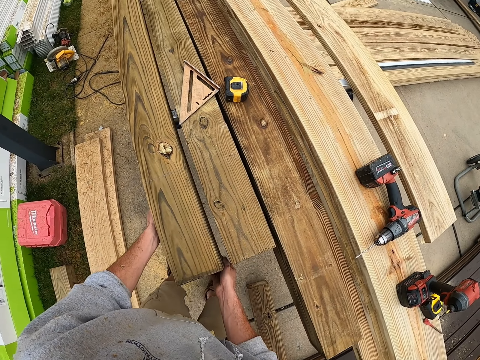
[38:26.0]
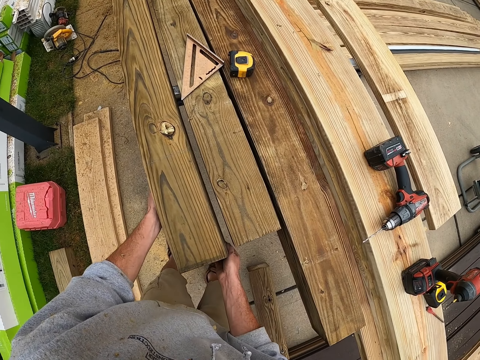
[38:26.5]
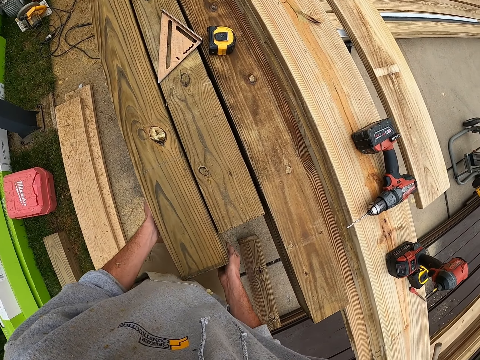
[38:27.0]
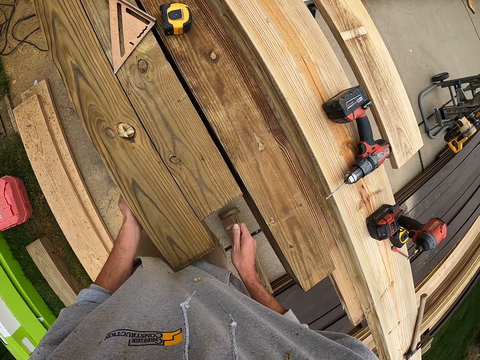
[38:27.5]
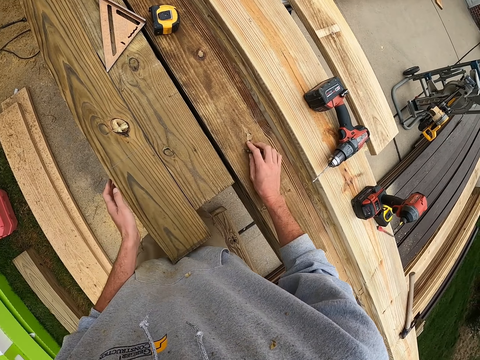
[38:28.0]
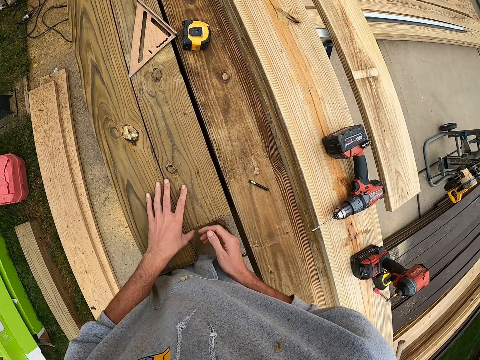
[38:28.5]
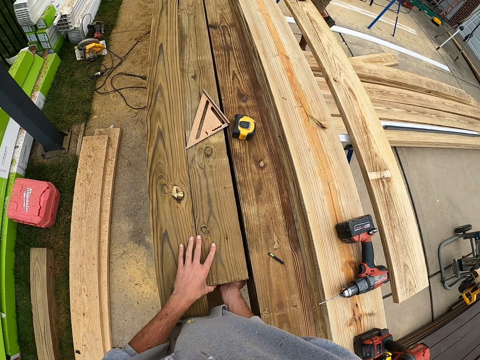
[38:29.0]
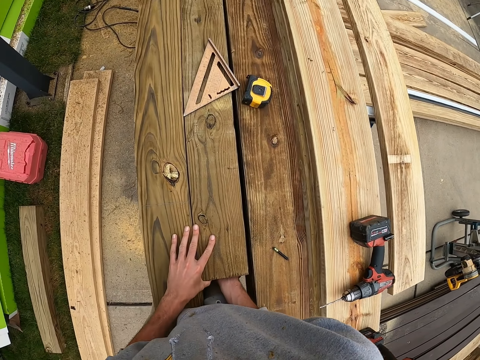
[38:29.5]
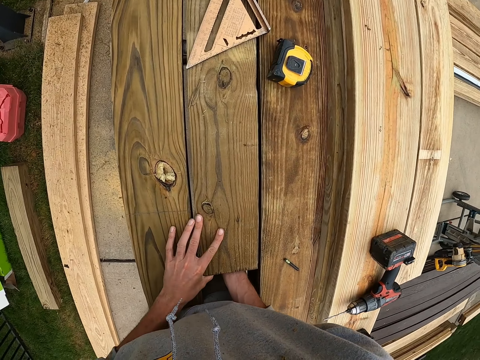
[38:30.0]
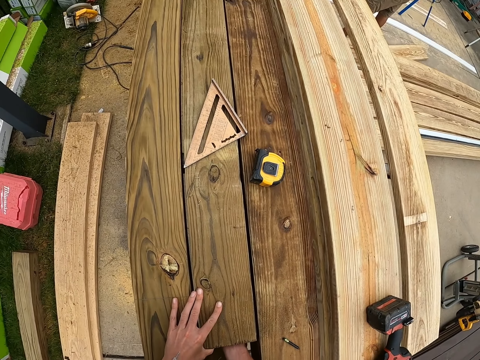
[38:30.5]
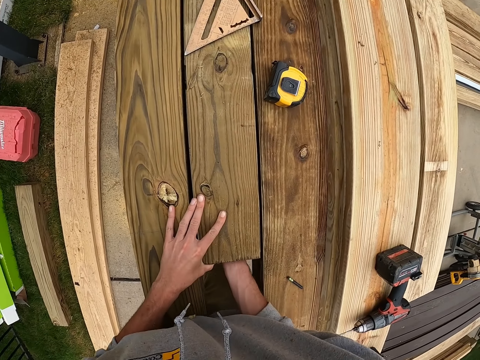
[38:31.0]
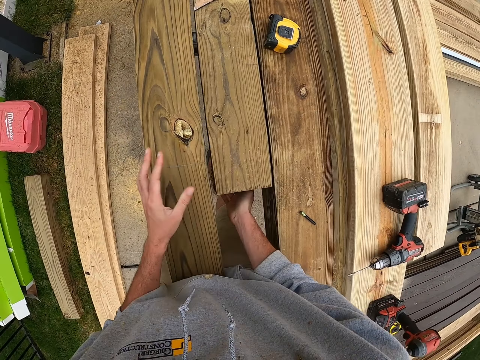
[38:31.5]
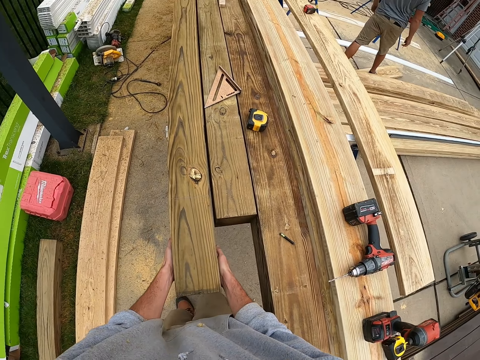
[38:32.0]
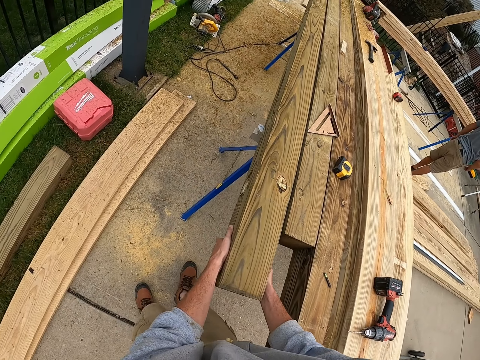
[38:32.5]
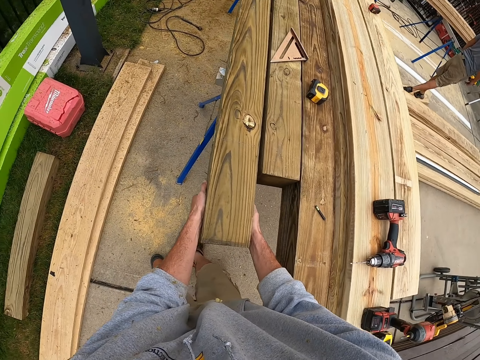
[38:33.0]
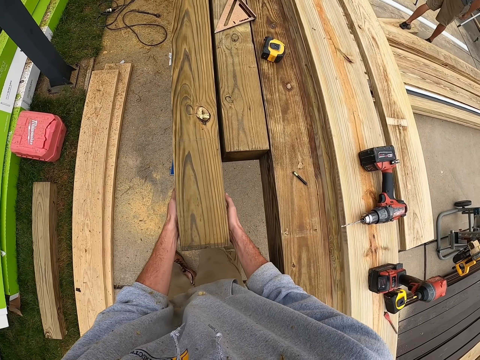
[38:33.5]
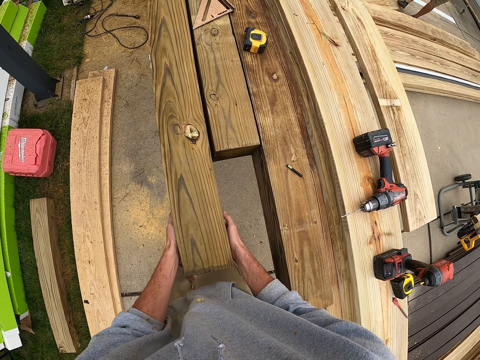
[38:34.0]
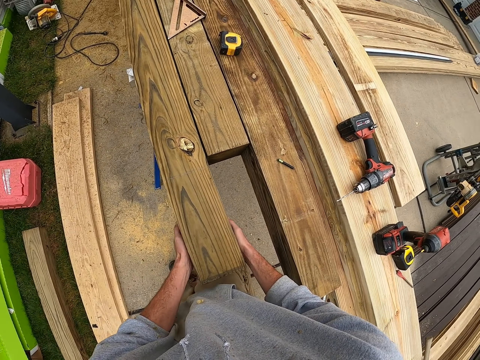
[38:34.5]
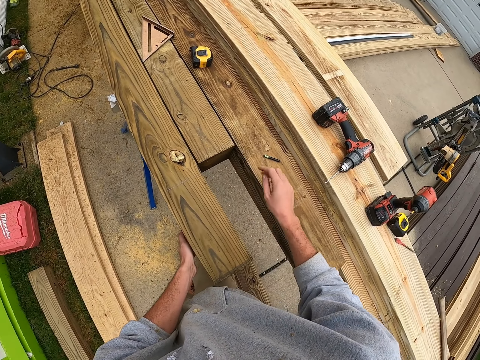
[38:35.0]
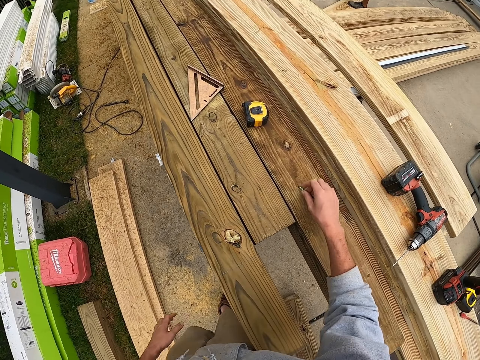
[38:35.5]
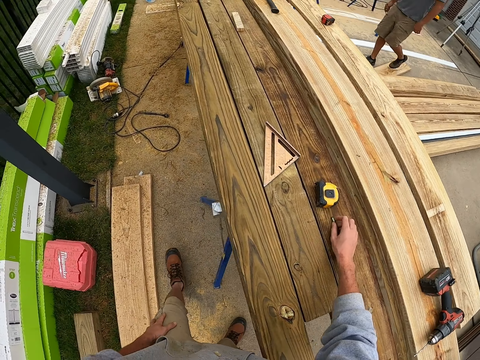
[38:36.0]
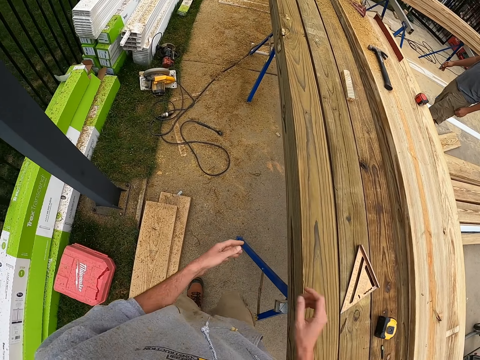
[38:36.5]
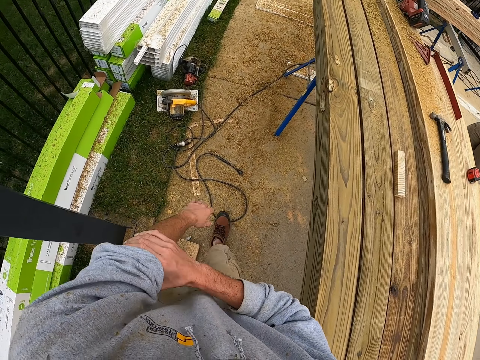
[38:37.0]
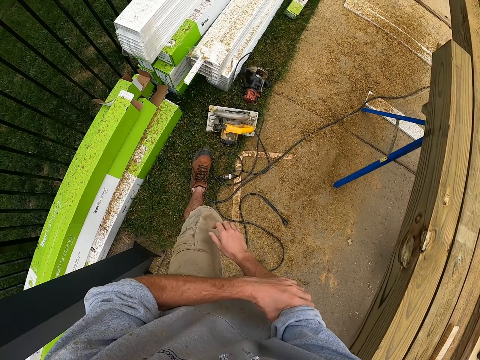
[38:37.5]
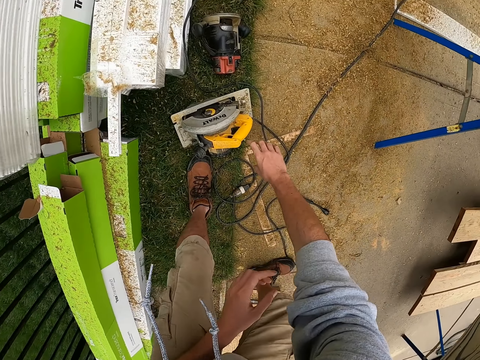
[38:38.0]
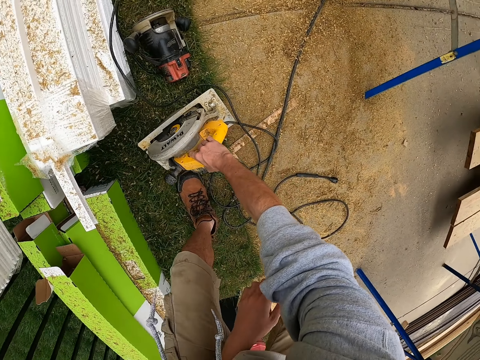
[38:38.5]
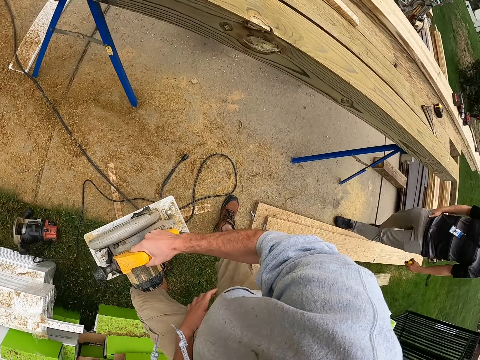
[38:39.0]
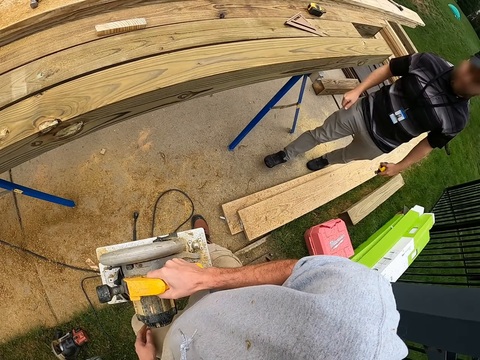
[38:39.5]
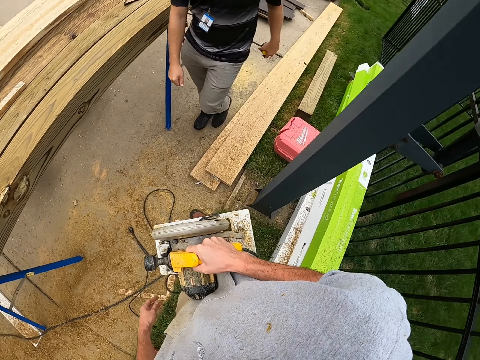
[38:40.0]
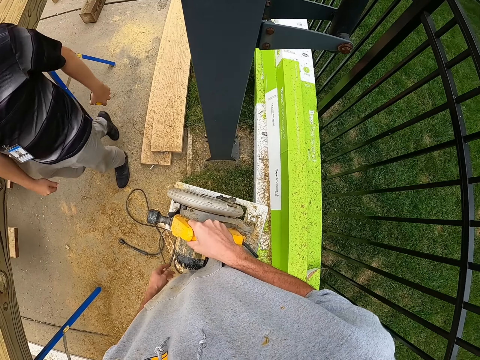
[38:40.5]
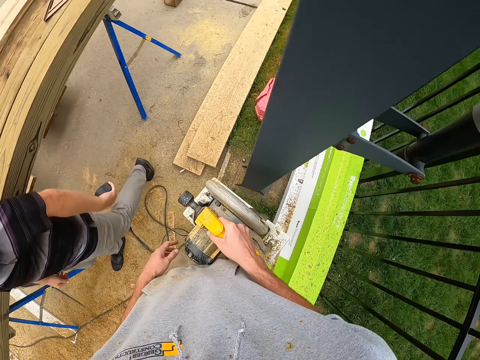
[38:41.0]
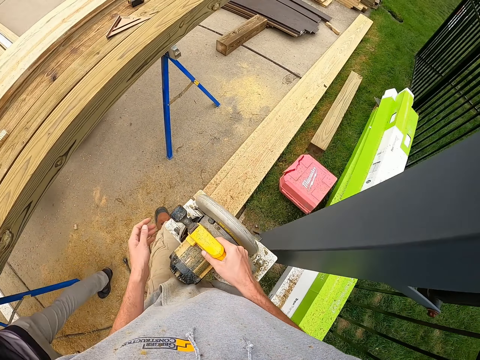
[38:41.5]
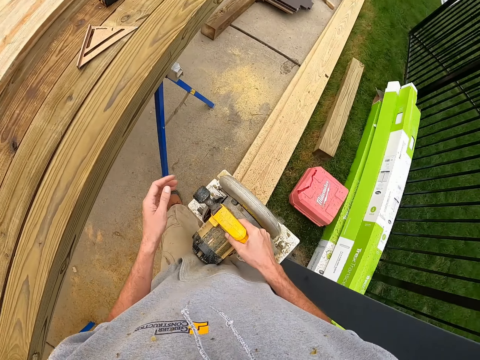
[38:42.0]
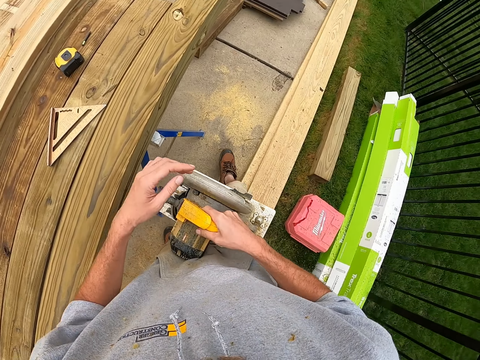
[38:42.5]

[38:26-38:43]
The camera wearer moves the timber. They put a pencil on the timber. They push the timber. A man moves around. The camera wearer pulls the timber. They put the pencil on the timber. They move around and pull the sleeve. They pick up a timber cutting machine. Another man moves around. The camera wearer moves around.

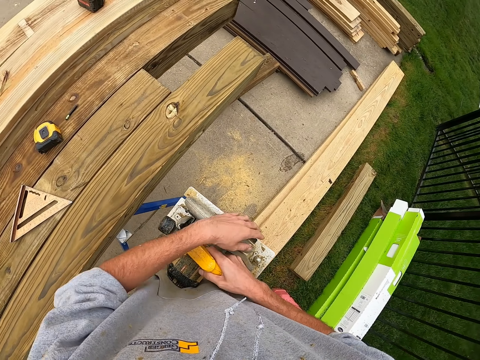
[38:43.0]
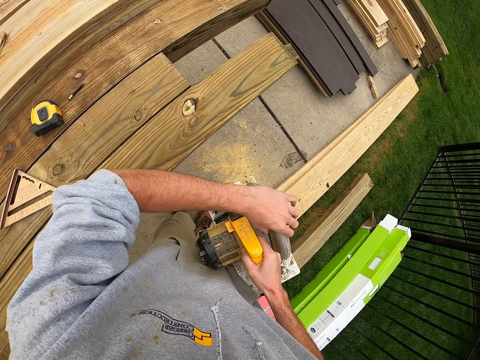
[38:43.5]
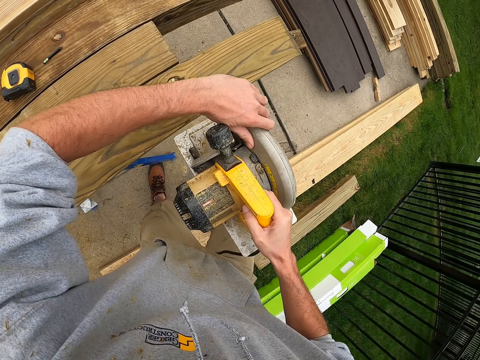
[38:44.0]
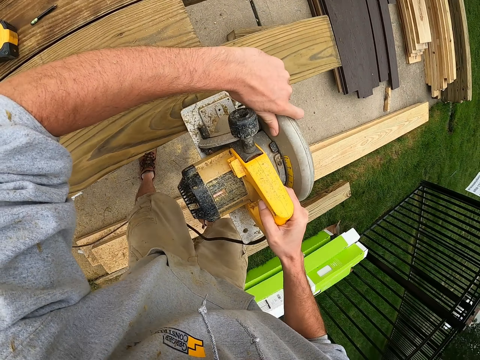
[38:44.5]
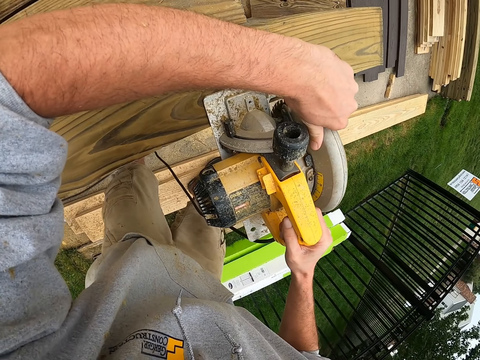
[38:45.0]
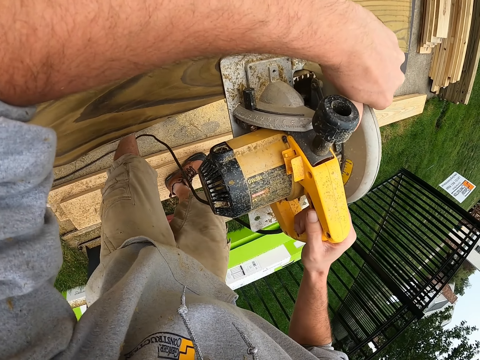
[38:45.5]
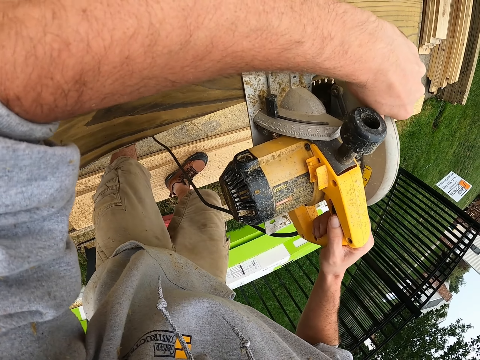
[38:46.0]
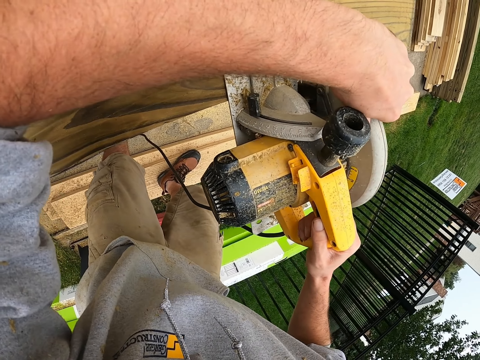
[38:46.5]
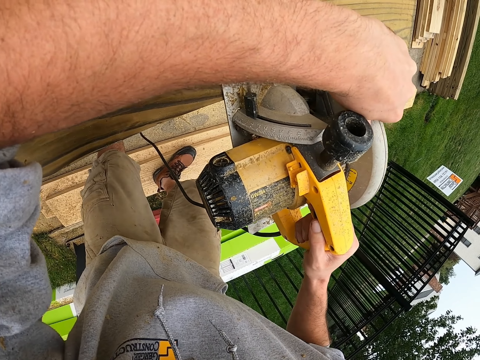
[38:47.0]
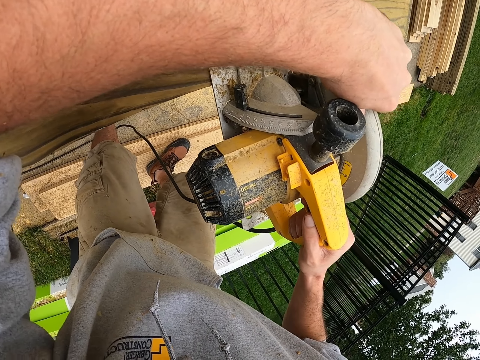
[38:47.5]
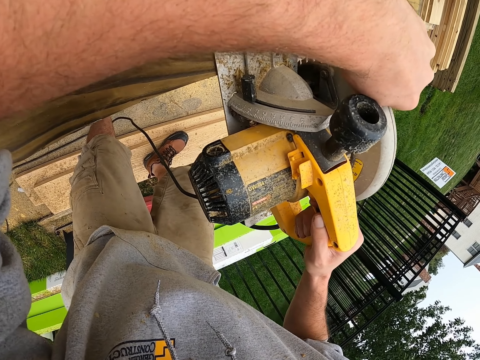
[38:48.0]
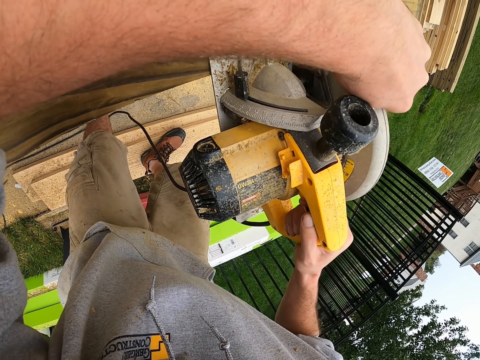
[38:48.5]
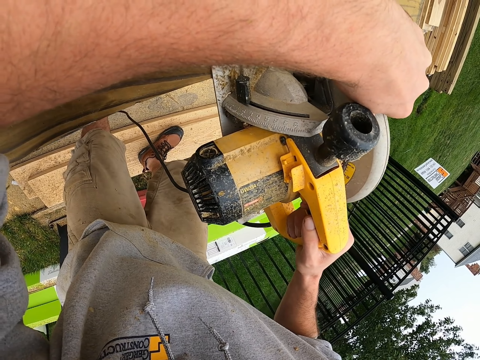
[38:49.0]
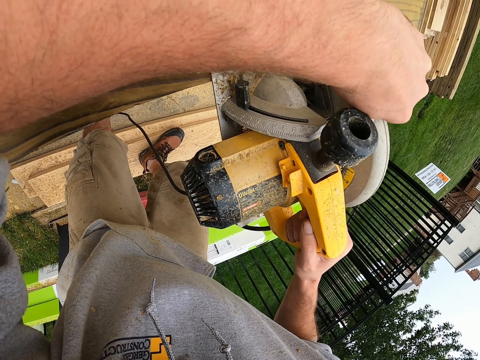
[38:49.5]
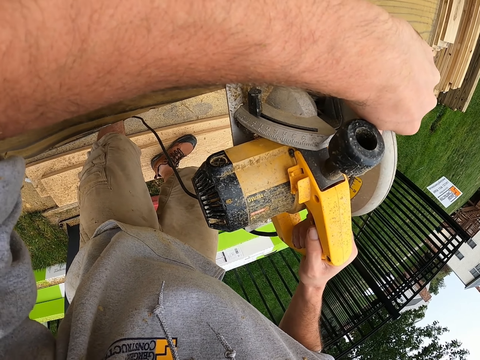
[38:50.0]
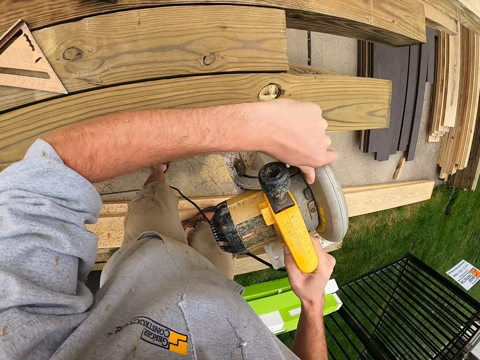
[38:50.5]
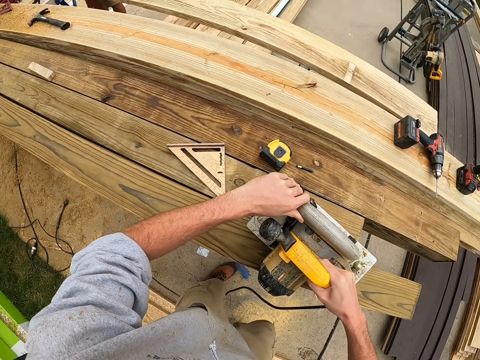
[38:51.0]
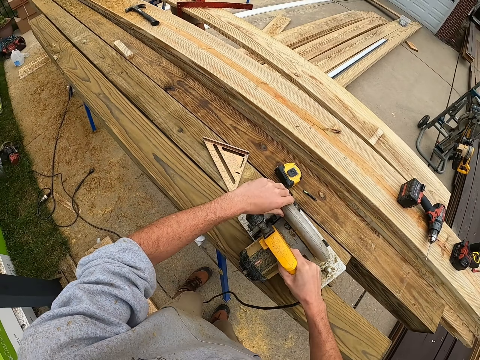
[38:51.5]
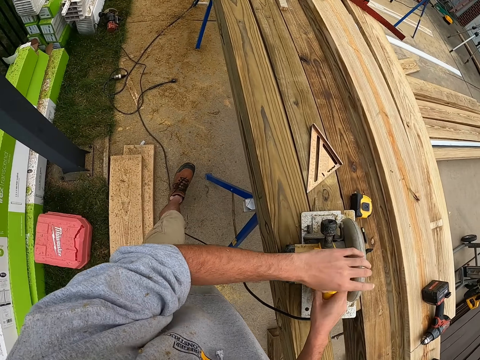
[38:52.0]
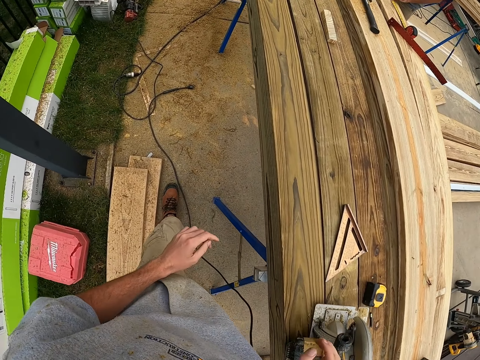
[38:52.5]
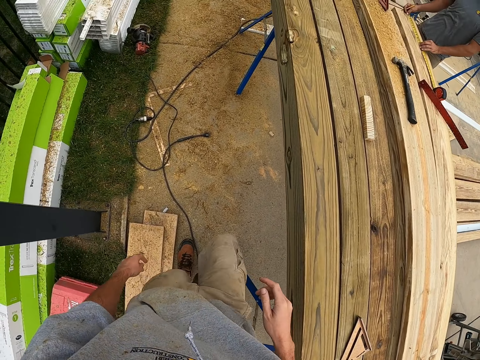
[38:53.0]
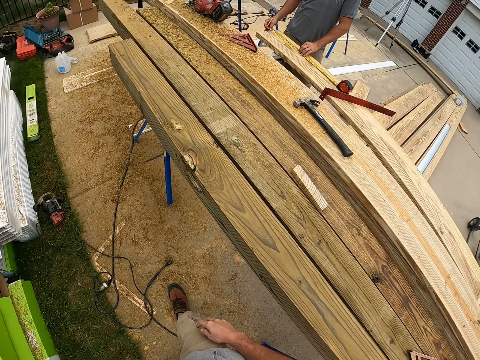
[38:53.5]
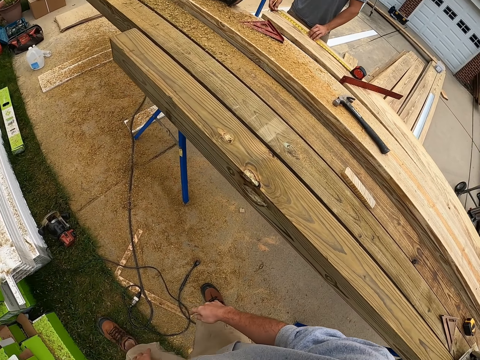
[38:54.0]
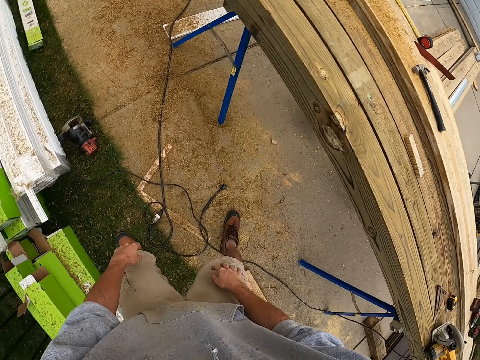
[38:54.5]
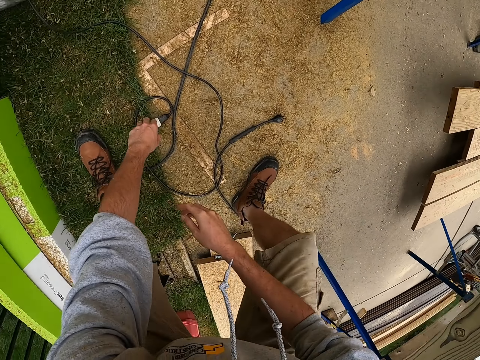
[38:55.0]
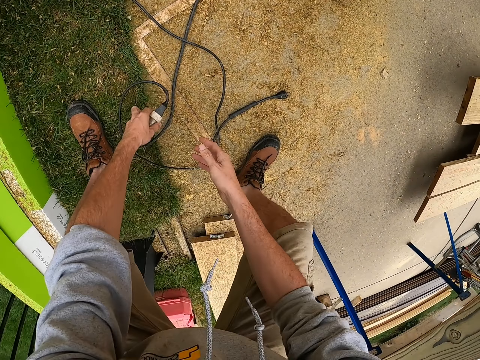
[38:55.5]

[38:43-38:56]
The camera wearer puts a timber cutting machine on the timber. They put the timber cutting machine on the timber again. They move around. A man marks on the timber.
